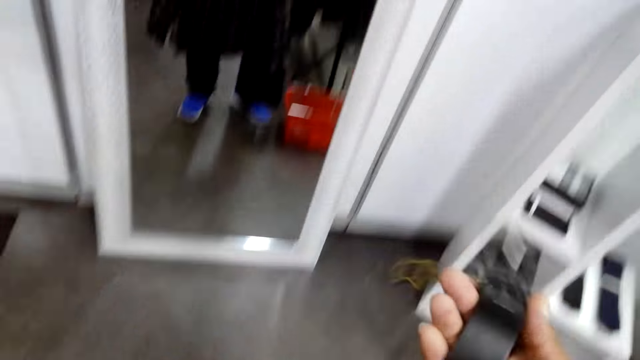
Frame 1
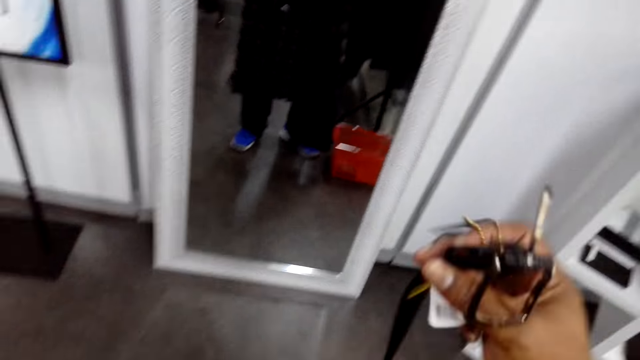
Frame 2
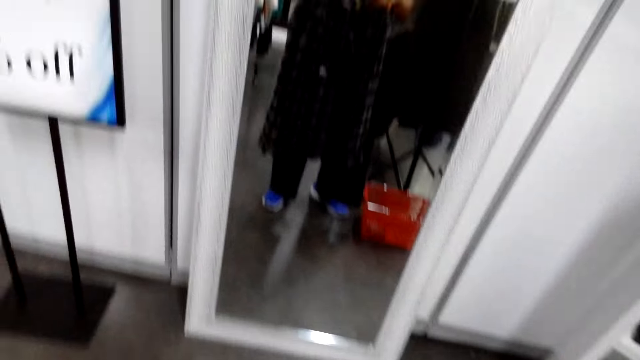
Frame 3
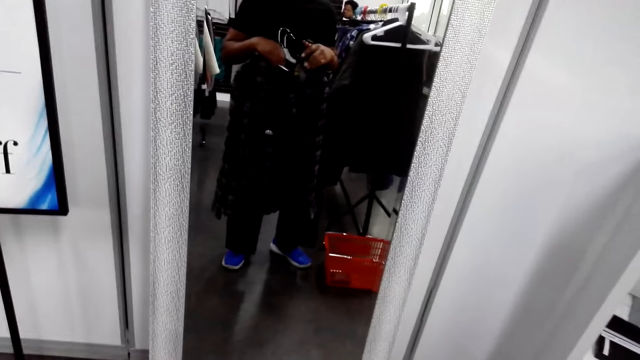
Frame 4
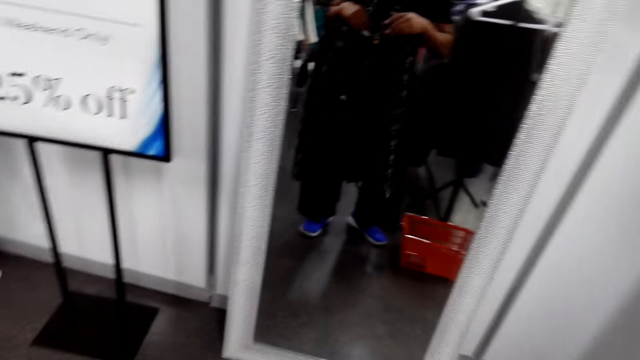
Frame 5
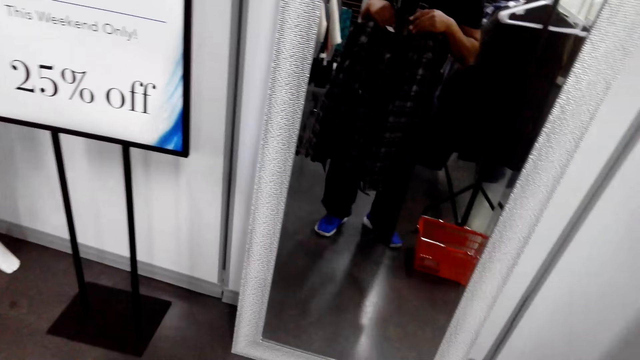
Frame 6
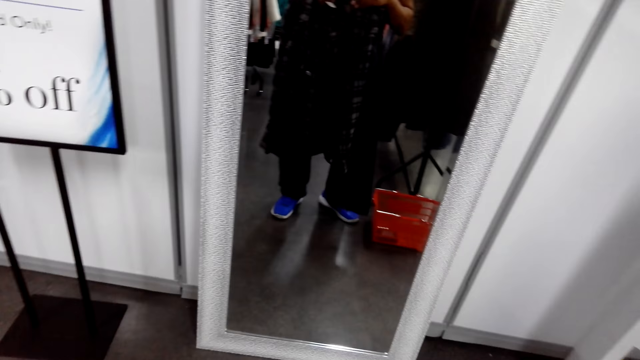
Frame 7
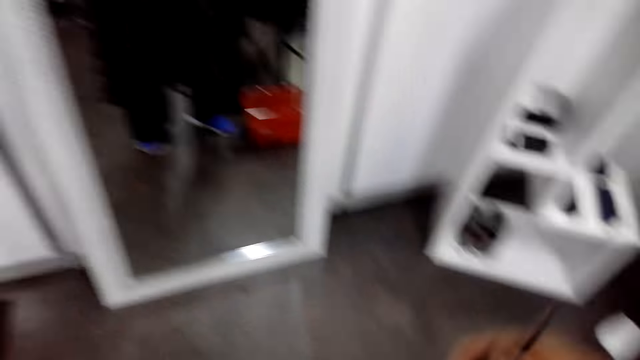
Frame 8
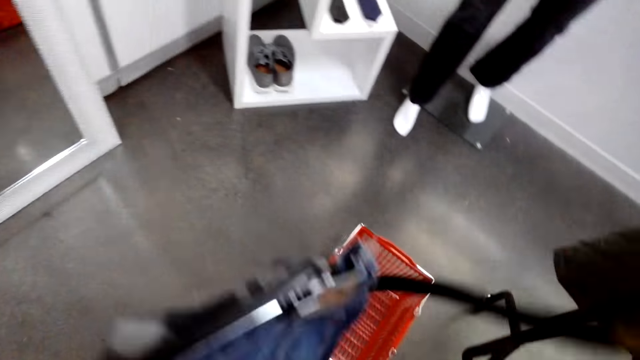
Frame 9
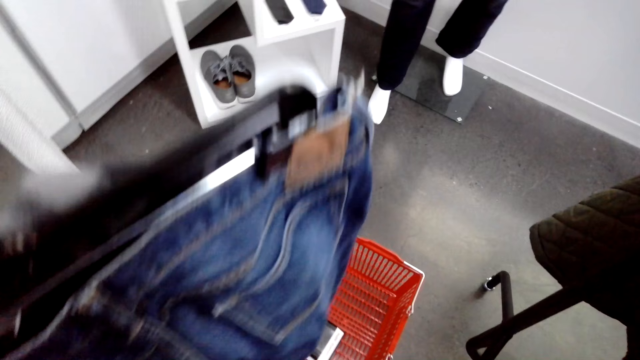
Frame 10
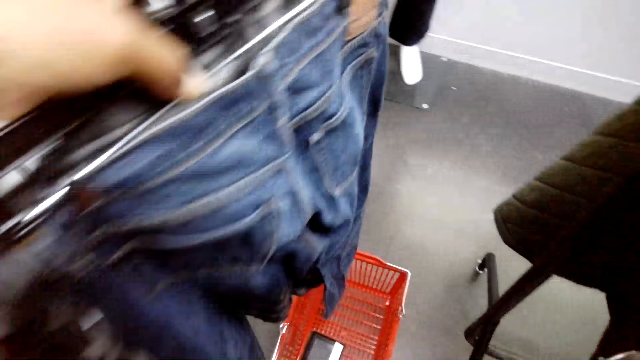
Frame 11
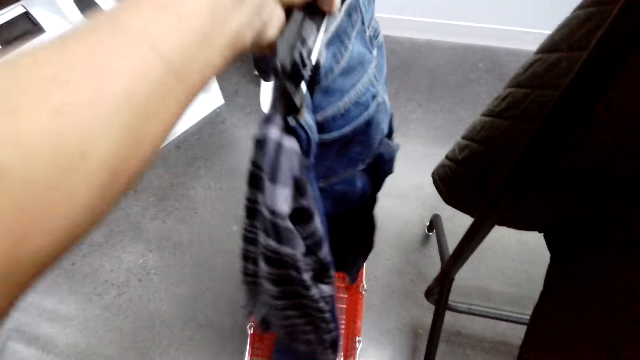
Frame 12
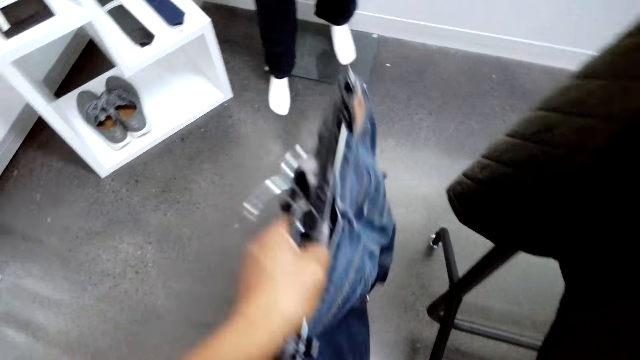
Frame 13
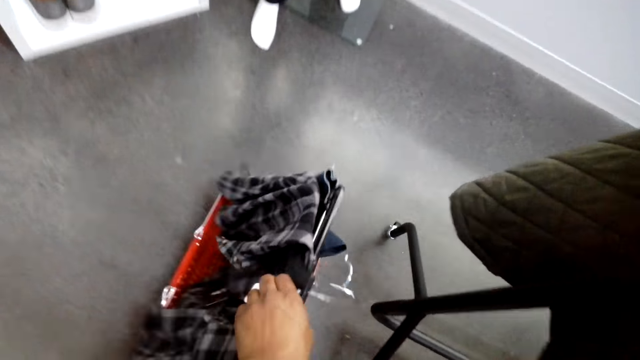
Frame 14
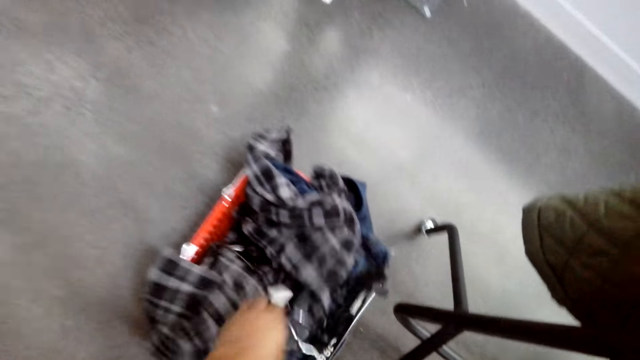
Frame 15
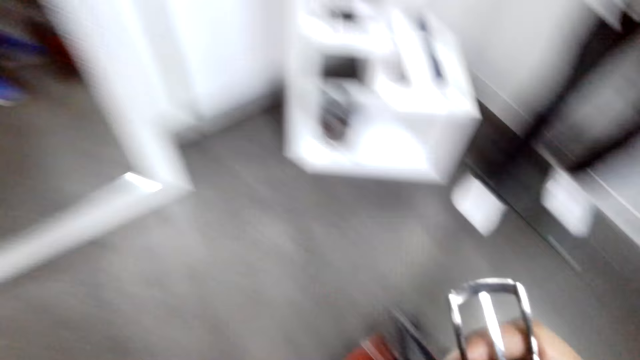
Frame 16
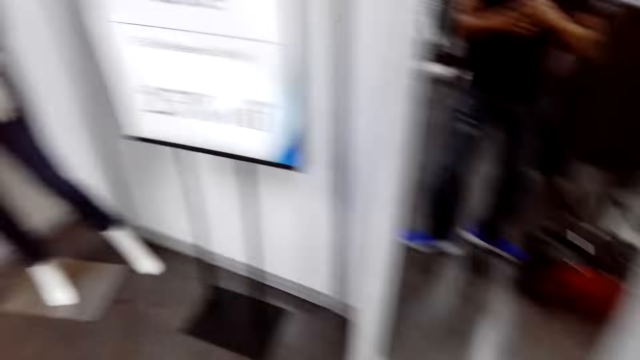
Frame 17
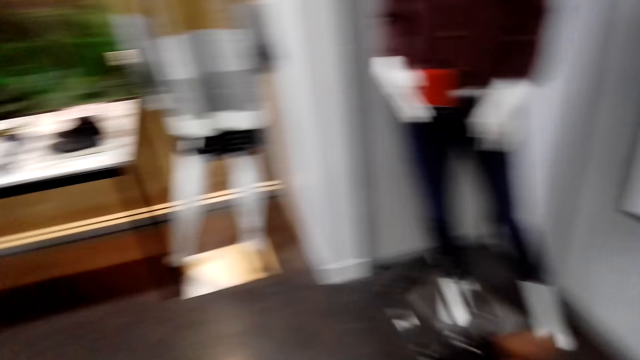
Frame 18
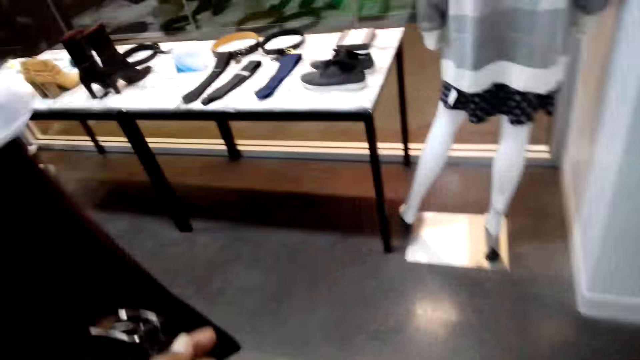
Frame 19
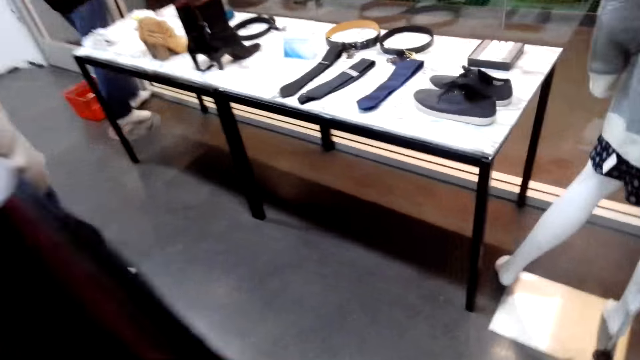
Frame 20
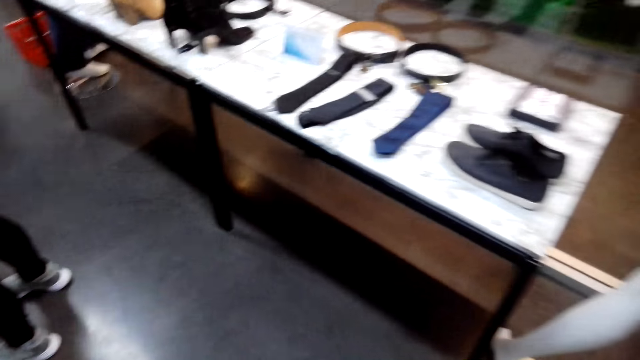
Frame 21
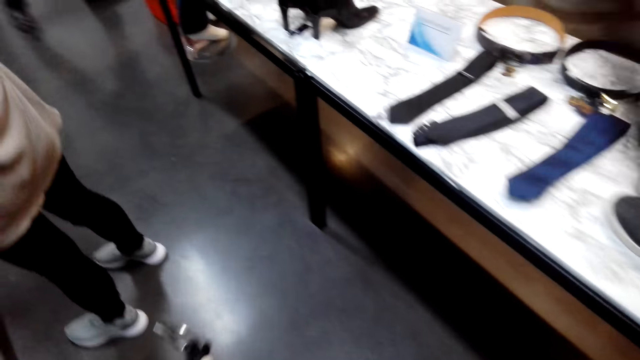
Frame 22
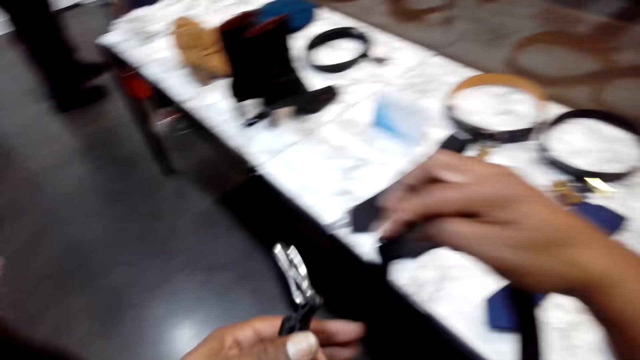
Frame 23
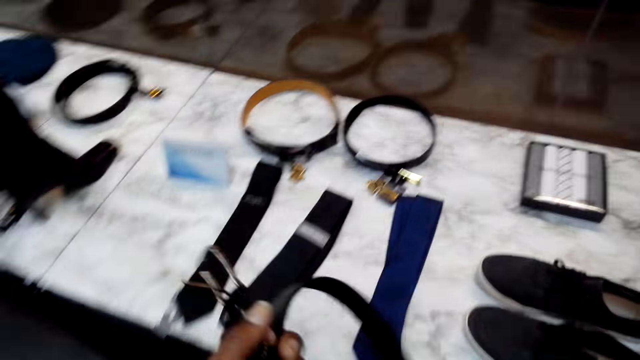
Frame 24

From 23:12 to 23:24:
The camera wearer holds a belt. They look in the mirror. They put the clothes in a basket. They walk in the clothing shop.

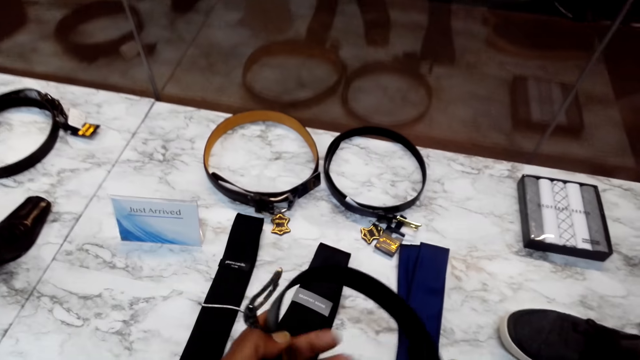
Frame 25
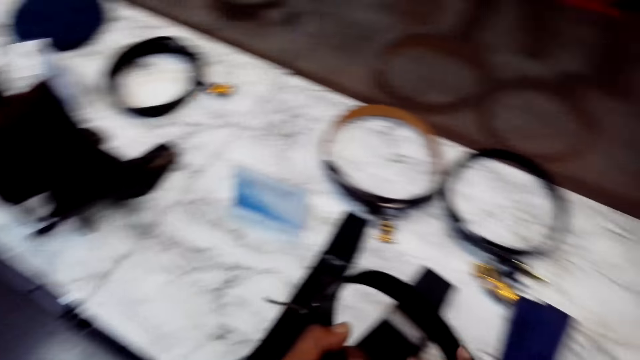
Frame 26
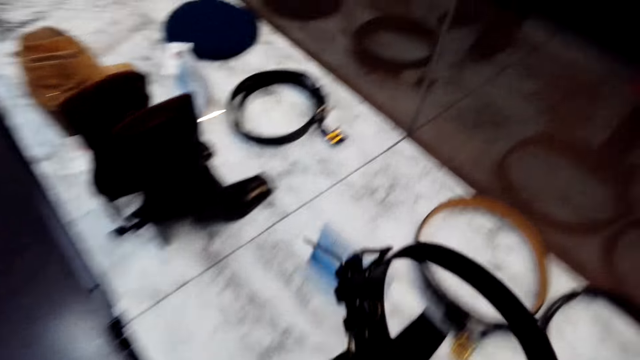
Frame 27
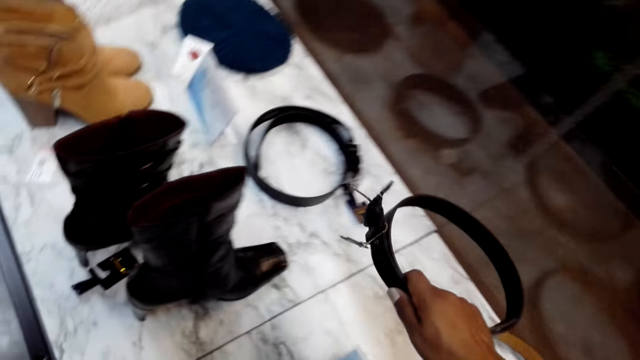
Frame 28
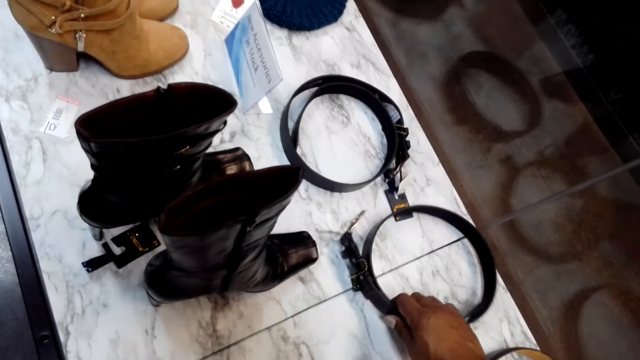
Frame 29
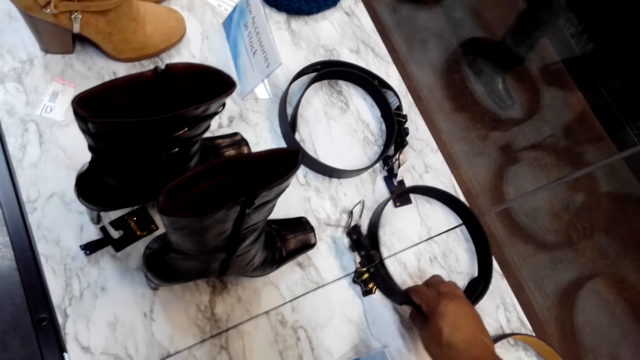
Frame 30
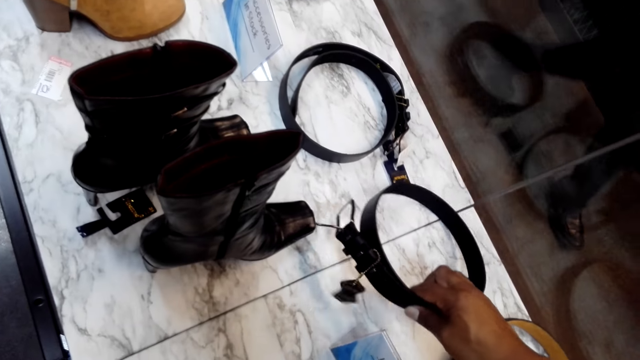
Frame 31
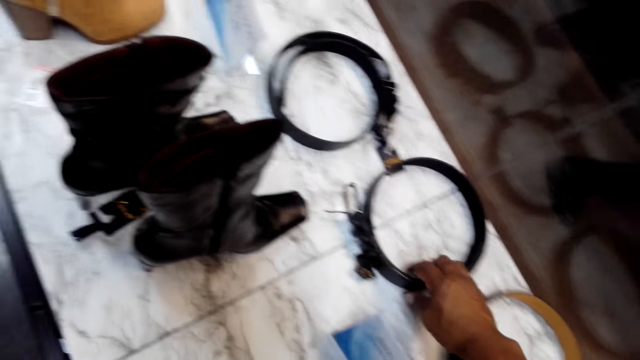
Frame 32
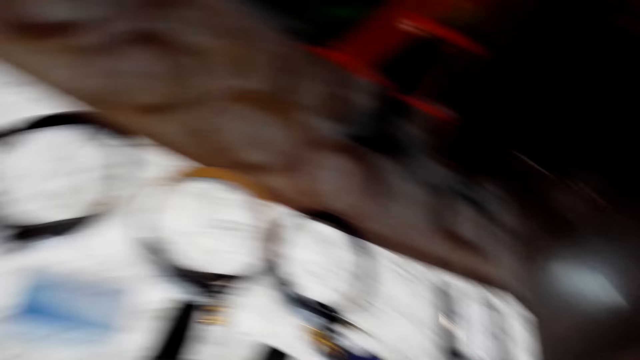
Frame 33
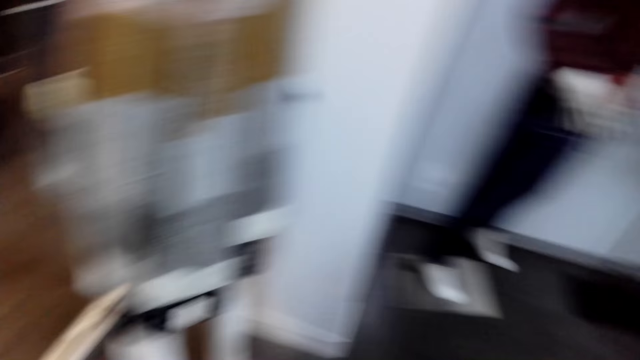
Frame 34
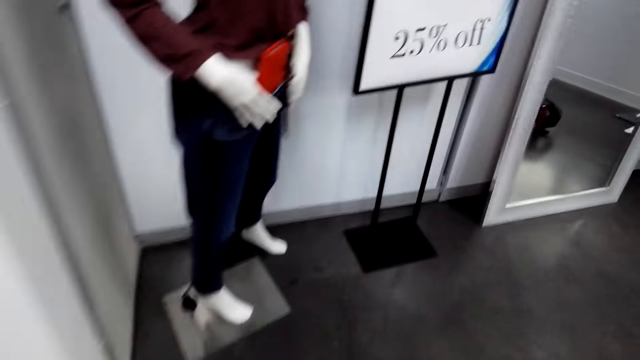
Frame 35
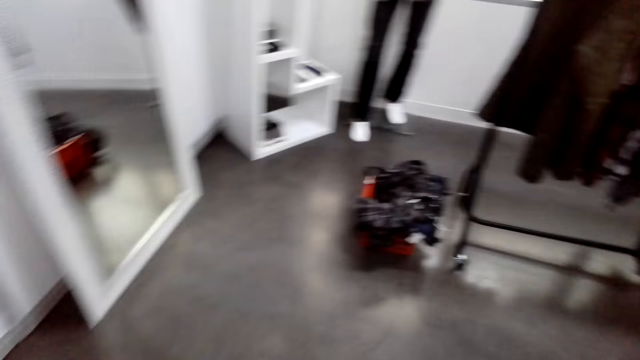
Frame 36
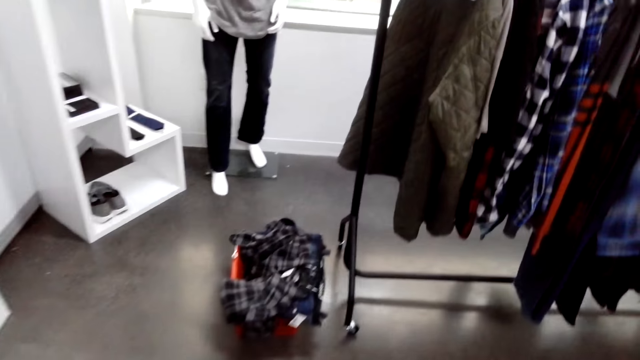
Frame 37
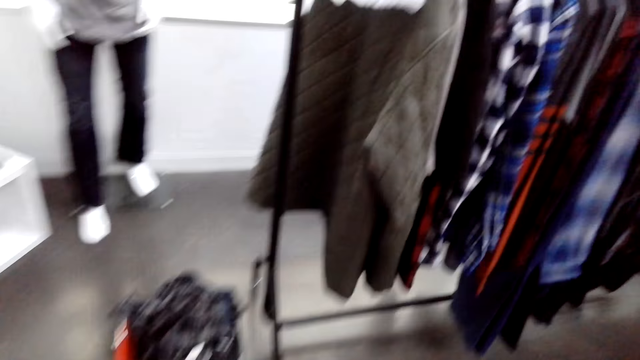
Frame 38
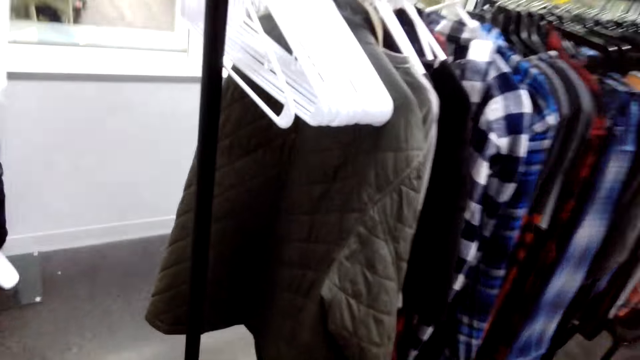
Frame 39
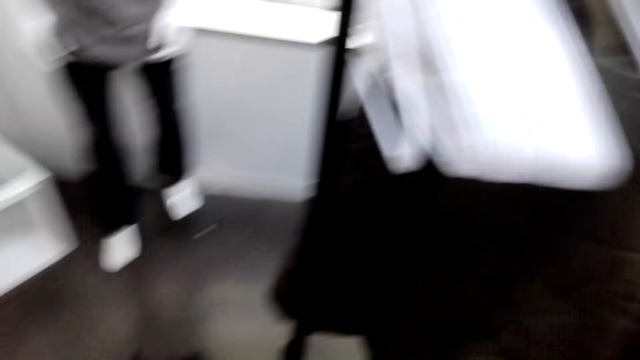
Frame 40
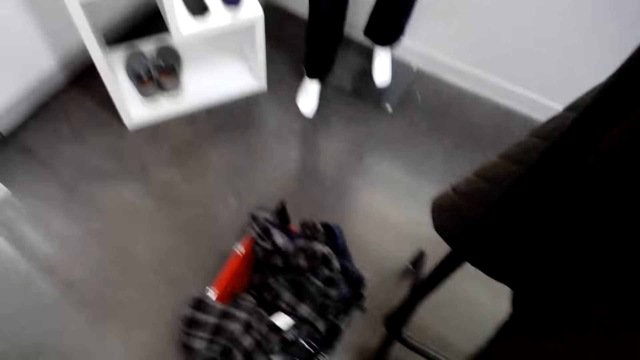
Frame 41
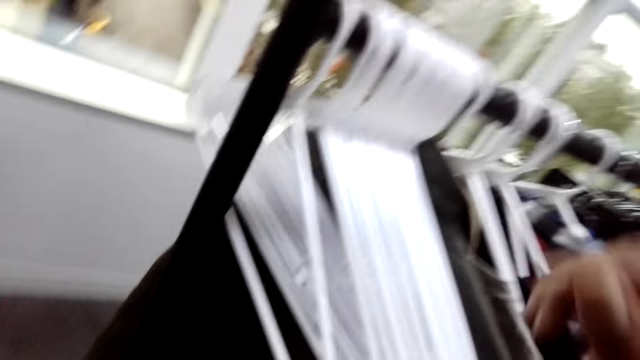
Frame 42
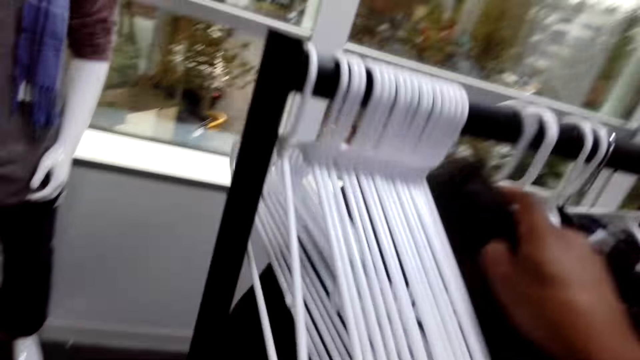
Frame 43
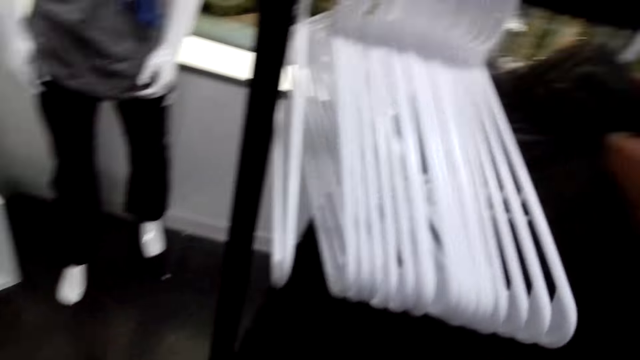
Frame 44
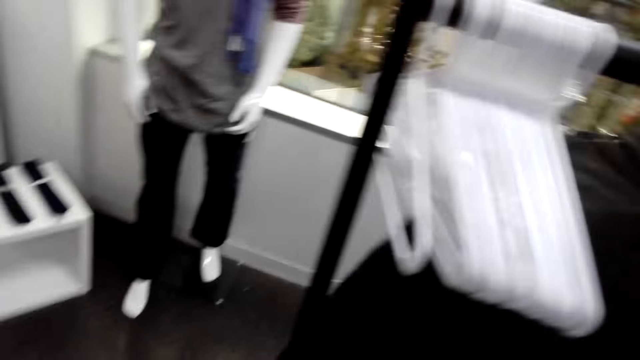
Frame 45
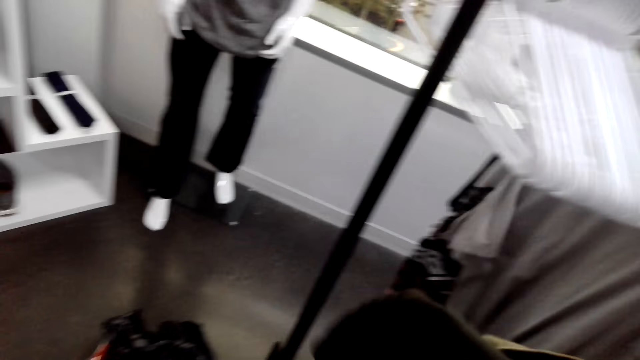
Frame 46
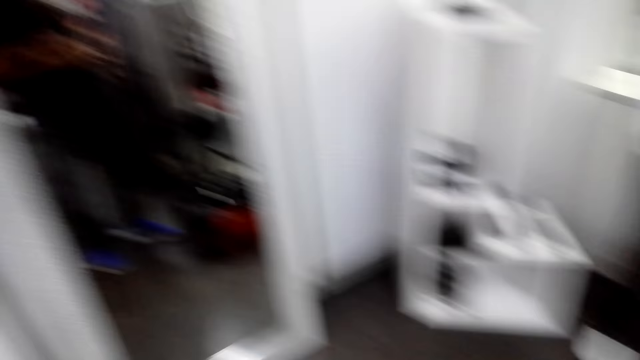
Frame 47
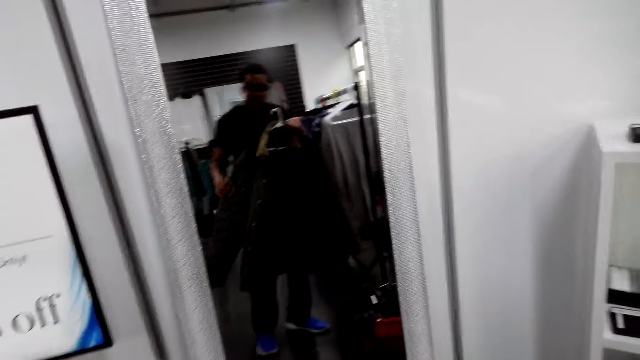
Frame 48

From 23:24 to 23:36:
The camera wearer folds the belt. They place the belt on the display table. They walk in the clothing shop. They take a coat.
